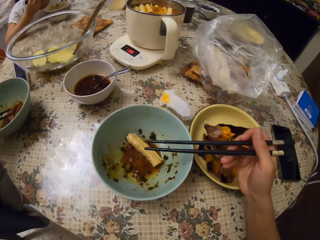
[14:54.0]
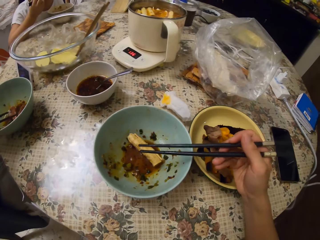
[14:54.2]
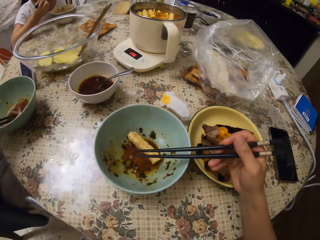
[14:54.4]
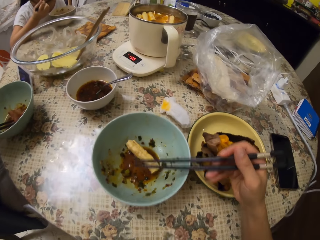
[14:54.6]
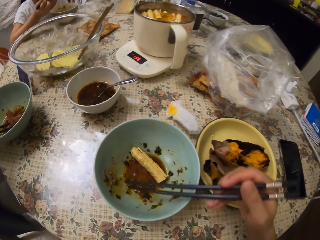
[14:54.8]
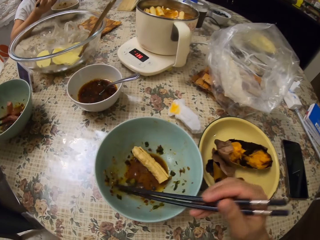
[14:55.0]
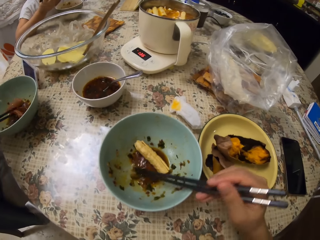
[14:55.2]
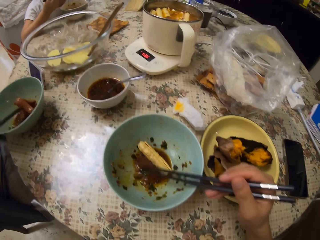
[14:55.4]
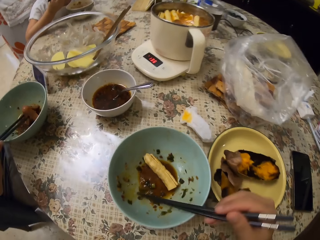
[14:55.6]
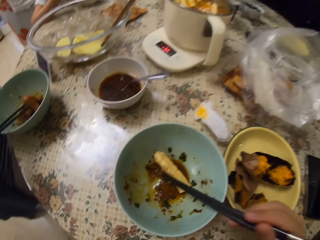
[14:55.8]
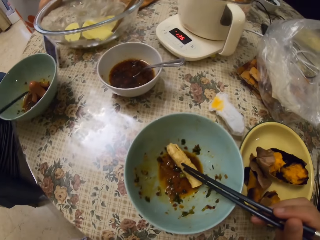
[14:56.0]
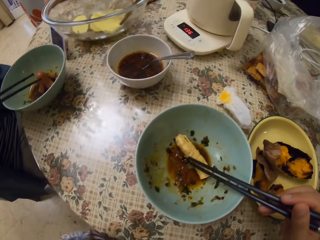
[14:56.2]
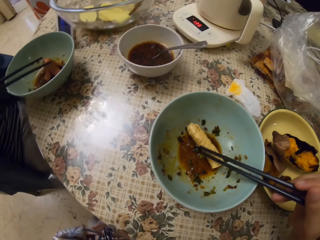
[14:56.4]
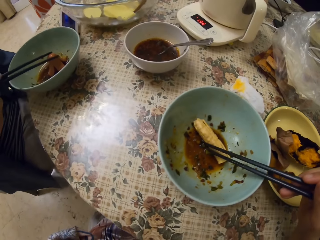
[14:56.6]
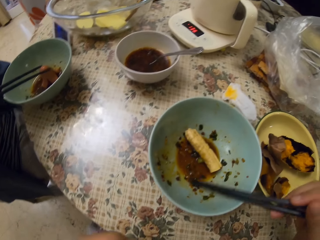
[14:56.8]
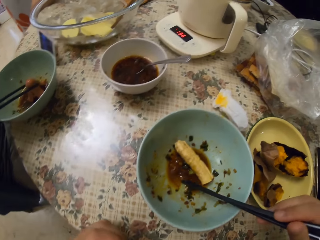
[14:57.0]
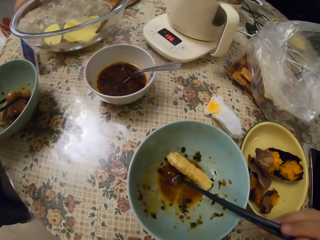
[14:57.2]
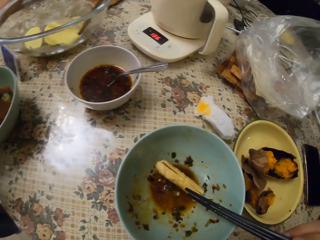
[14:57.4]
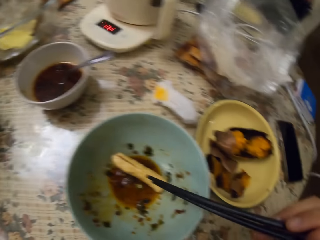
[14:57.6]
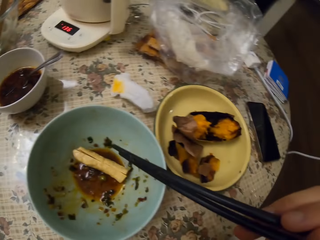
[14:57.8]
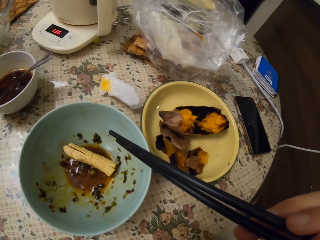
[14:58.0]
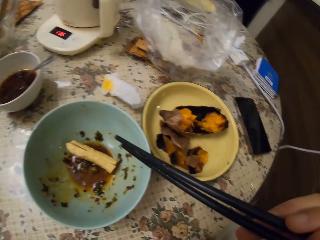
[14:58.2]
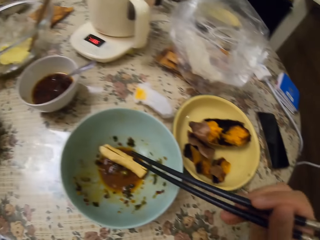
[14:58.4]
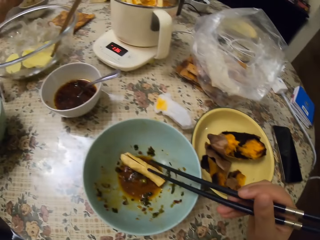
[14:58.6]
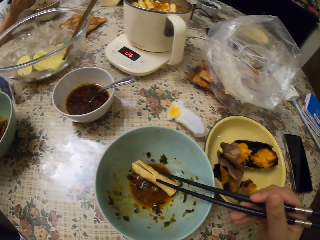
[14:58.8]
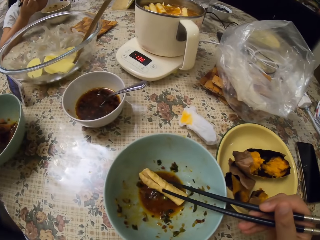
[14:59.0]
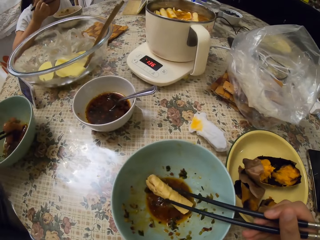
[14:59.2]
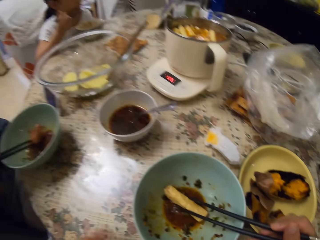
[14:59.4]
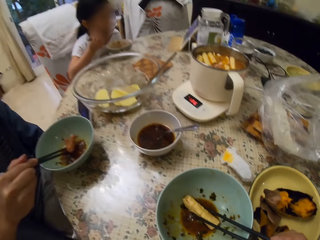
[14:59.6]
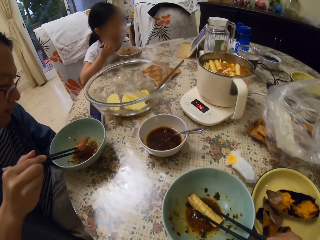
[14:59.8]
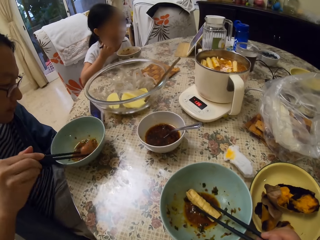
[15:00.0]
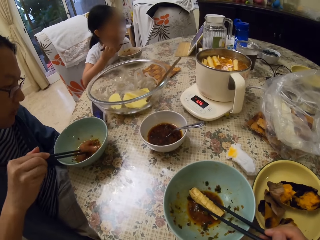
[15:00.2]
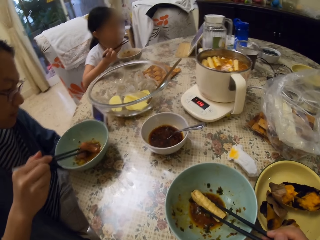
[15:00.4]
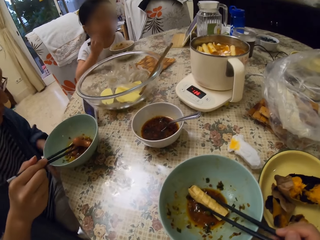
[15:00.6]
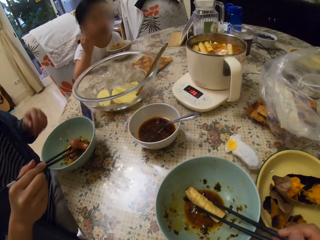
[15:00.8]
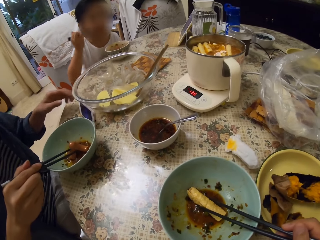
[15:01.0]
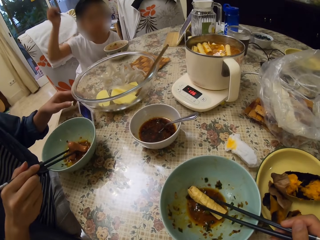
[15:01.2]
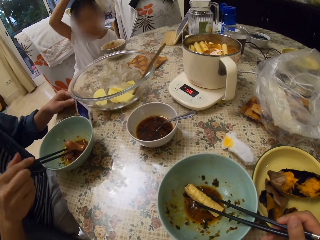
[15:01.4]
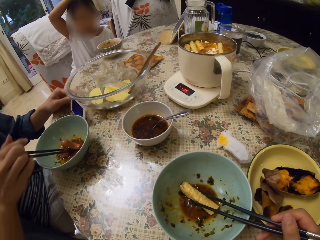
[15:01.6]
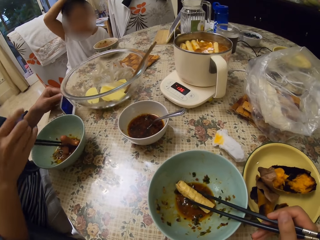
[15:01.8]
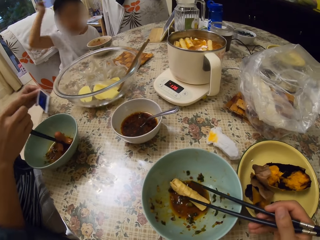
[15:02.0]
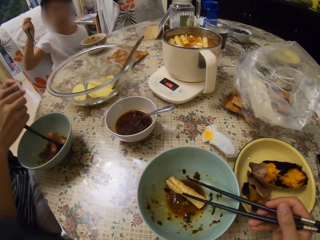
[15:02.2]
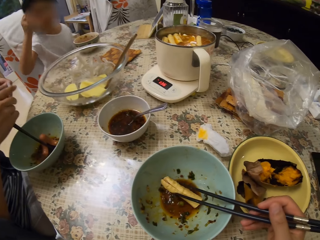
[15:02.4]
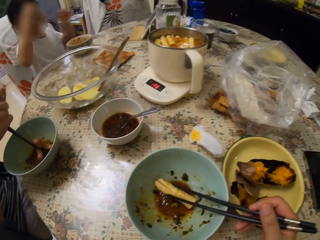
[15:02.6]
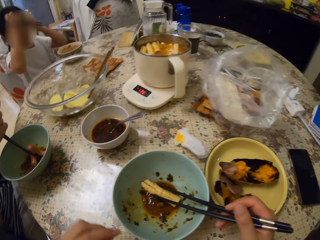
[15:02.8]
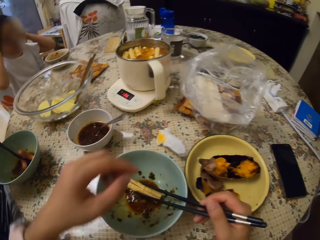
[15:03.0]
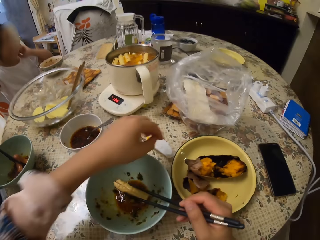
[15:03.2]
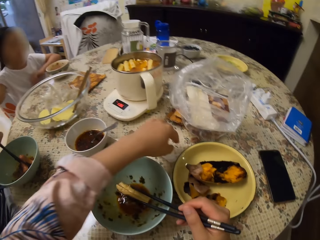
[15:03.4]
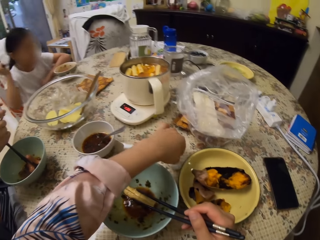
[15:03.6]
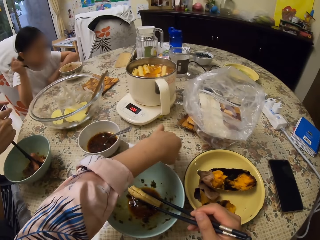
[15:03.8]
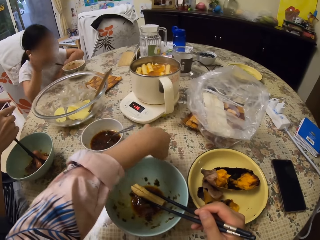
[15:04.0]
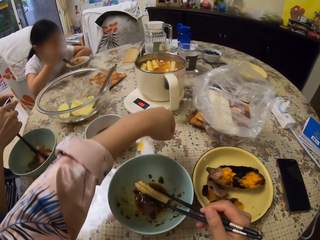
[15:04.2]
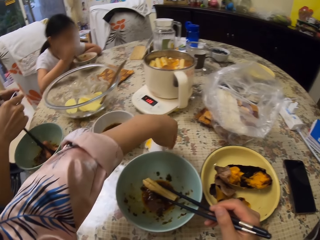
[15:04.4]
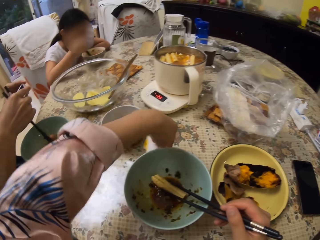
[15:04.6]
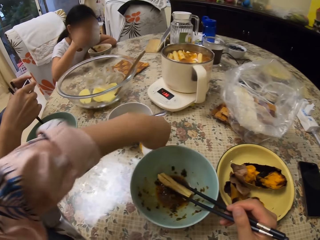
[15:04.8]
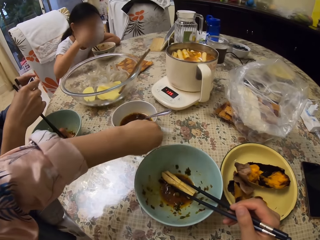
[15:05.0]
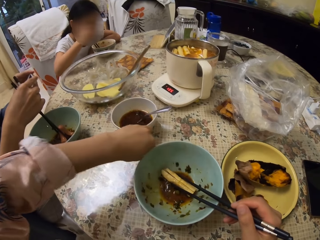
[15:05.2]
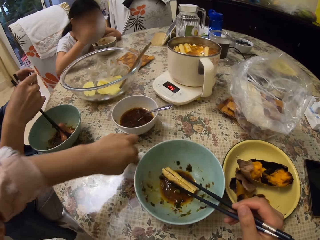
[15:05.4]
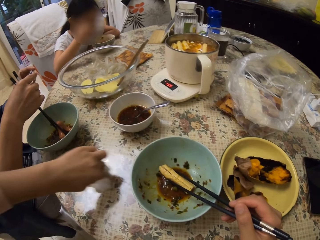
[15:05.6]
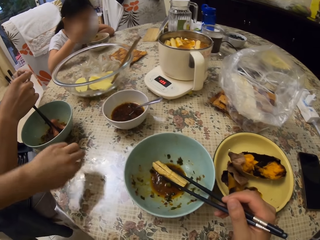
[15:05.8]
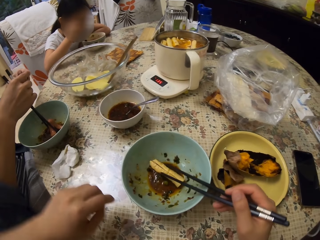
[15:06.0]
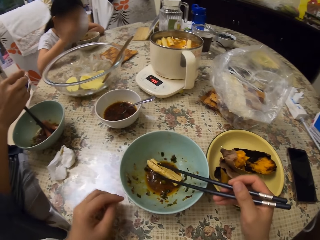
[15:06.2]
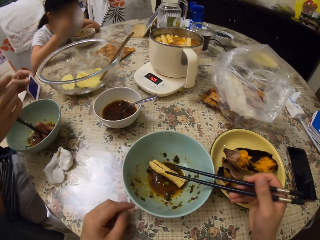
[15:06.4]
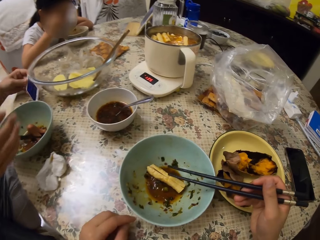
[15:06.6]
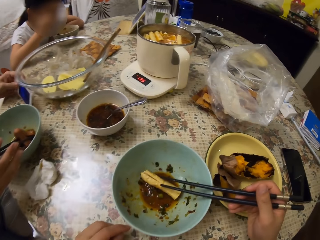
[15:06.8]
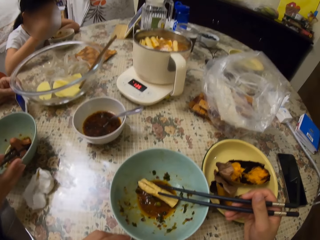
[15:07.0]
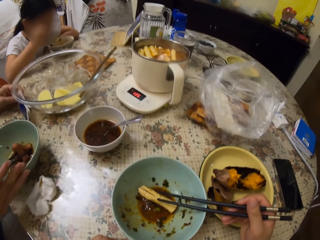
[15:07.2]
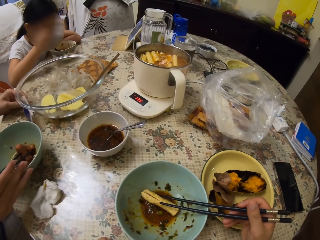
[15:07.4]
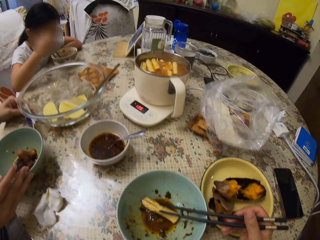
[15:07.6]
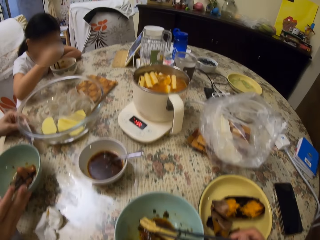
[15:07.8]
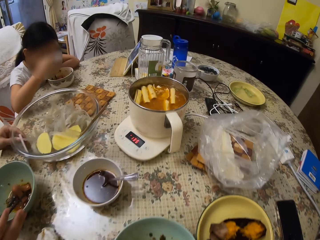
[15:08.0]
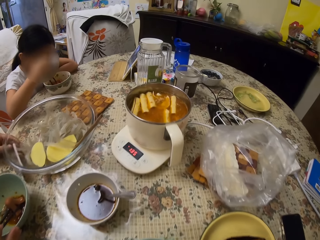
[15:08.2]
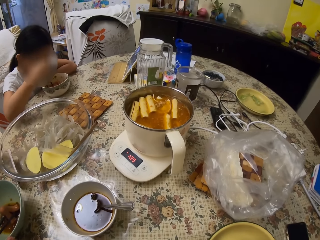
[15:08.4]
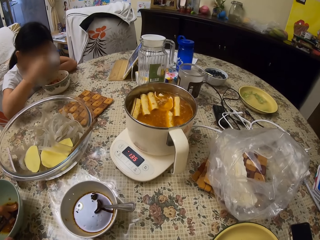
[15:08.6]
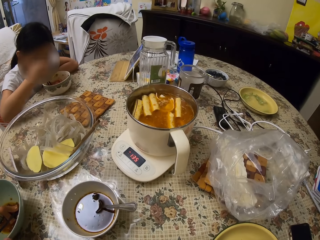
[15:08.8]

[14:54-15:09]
A girl puts something in the mouth. A woman turns something in a bowl with chopsticks. The camera wearer looks around. They scoop soup with chopsticks in the bowl. They eat the food. The girl holds chopsticks. The camera wearer looks around. The girl looks around. The camera wearer holds something with chopsticks in the bowl. The woman turns something in the bowl with chopsticks. The camera wearer looks around. The girl moves the hand on the head. The woman picks up a mobile phone on the table. The camera wearer moves a serviette on the table. The woman operates the mobile phone. The girl stirs something in the bowl with chopsticks. The camera wearer looks around. The woman puts the mobile phone on the table and moves the bowl on the table.

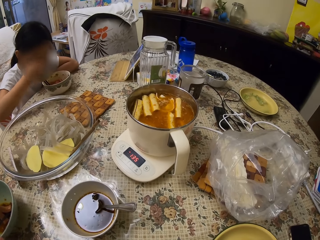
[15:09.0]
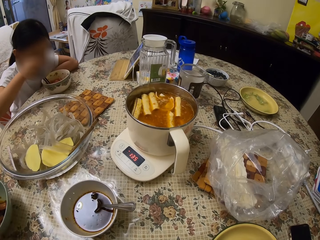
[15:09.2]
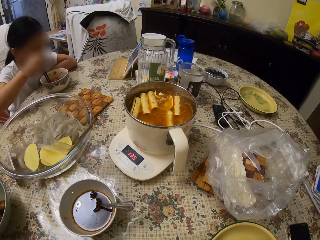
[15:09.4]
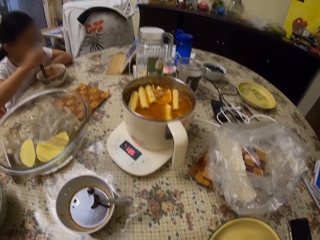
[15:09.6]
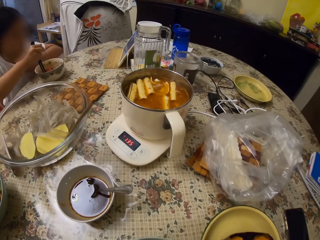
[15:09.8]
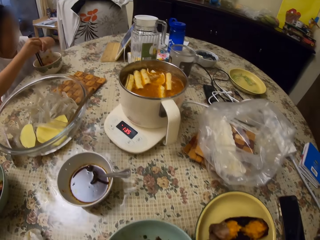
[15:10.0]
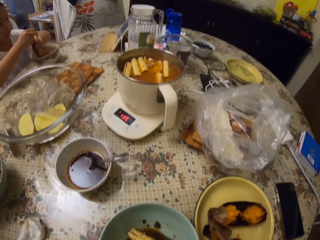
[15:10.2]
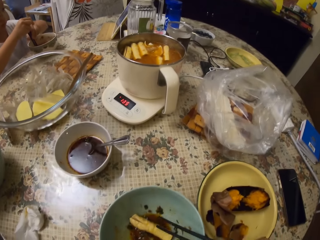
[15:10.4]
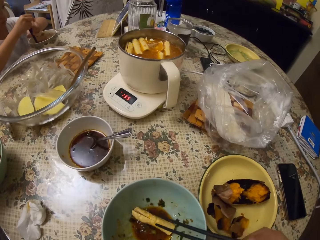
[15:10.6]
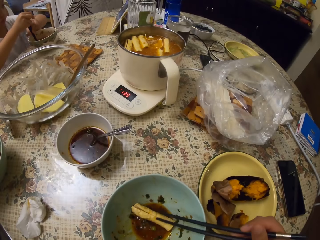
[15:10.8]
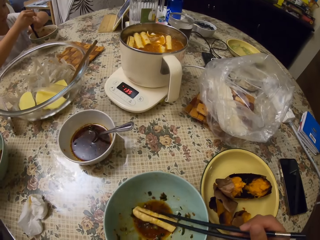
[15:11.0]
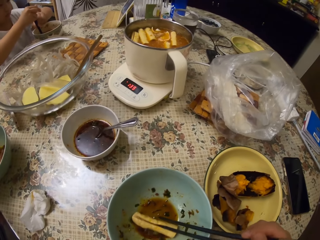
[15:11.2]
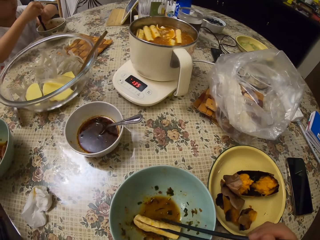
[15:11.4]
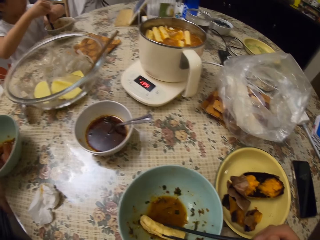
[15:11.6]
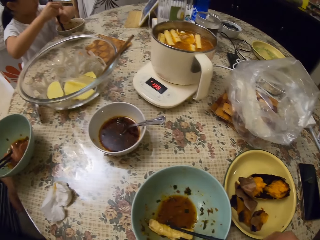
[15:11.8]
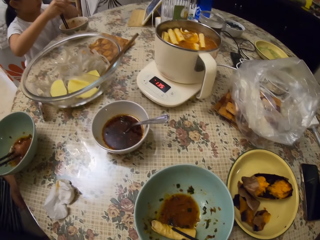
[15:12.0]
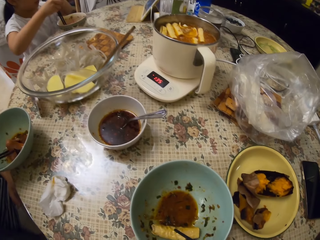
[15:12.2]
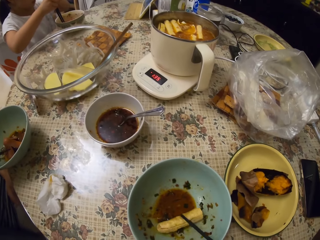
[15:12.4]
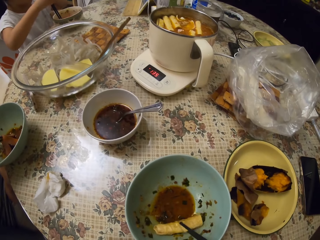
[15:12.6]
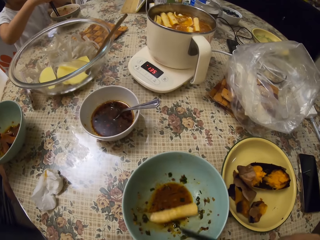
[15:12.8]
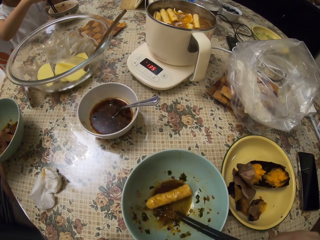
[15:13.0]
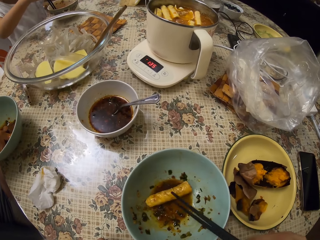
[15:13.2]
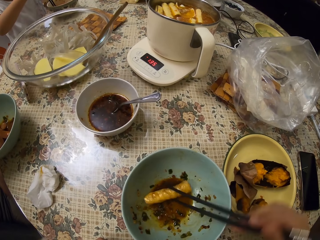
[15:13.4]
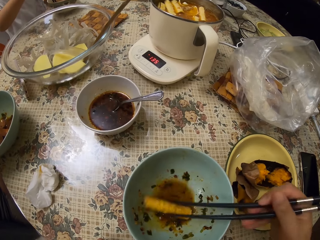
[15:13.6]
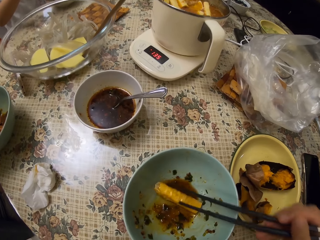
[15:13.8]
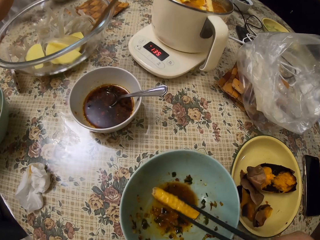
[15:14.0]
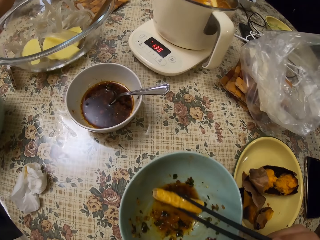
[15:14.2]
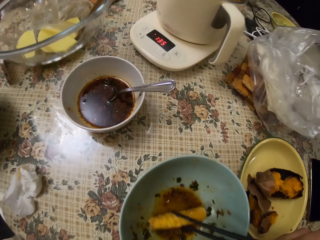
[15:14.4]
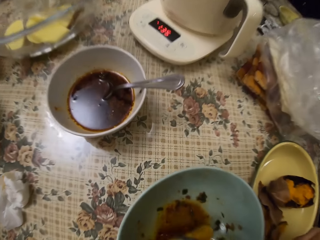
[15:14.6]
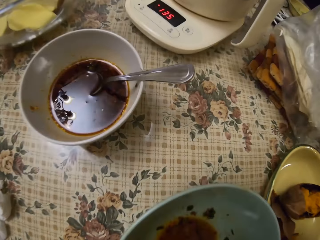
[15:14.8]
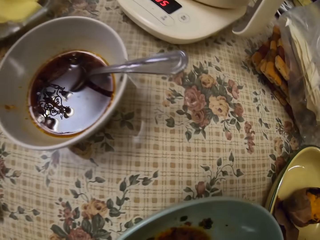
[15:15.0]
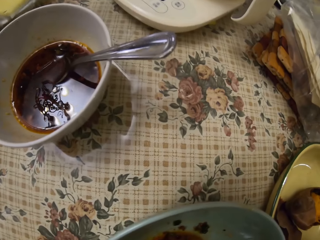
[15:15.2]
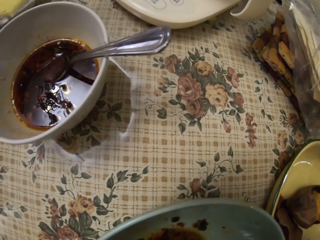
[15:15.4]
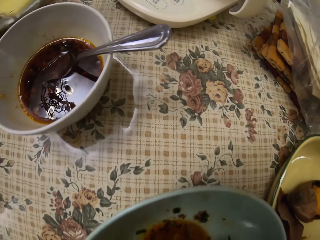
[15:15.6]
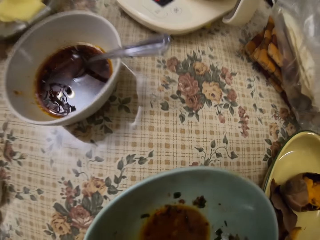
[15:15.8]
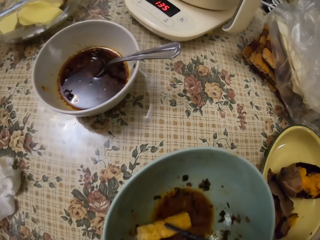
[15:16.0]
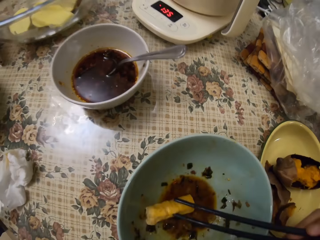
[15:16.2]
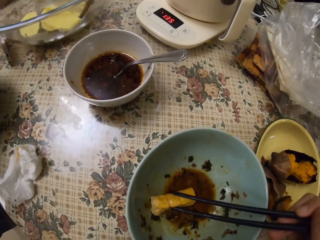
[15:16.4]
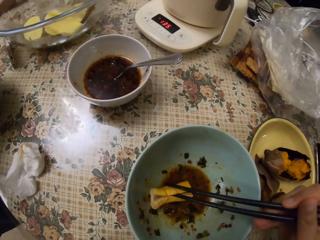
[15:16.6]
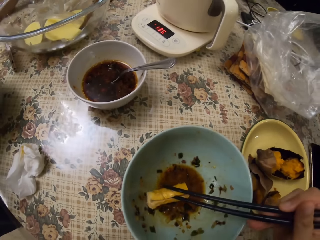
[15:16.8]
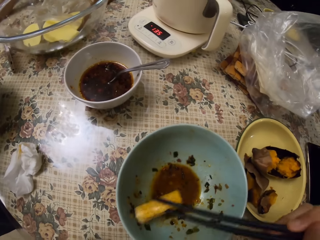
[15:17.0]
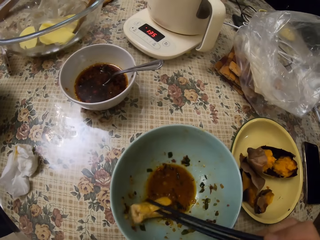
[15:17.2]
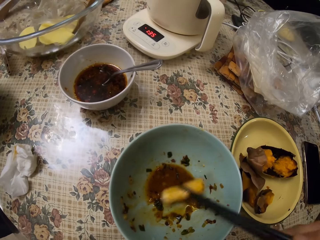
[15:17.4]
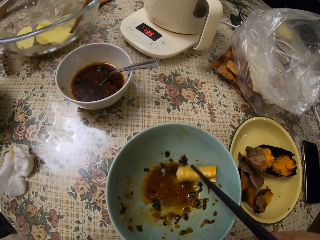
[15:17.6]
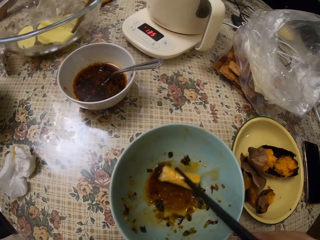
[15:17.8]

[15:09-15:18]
A girl holds chopsticks with both hands. The camera wearer moves the food with chopsticks in a bowl. A woman moves something in the bowl with chopsticks. The camera wearer looks around. The woman sits on a chair. The camera wearer moves something with chopsticks in the bowl.
